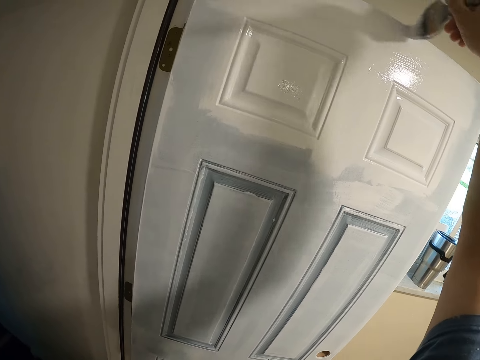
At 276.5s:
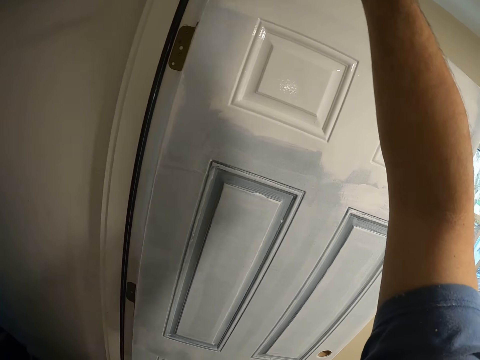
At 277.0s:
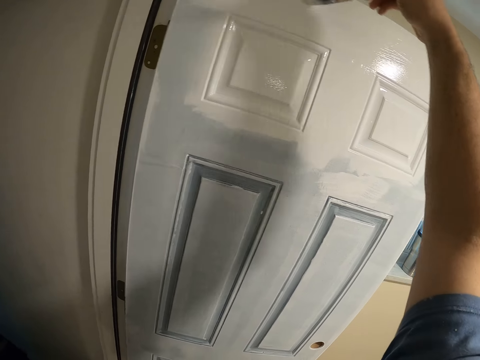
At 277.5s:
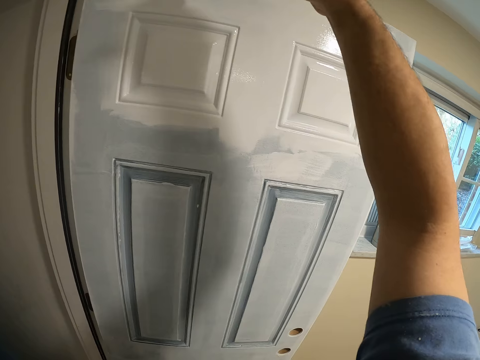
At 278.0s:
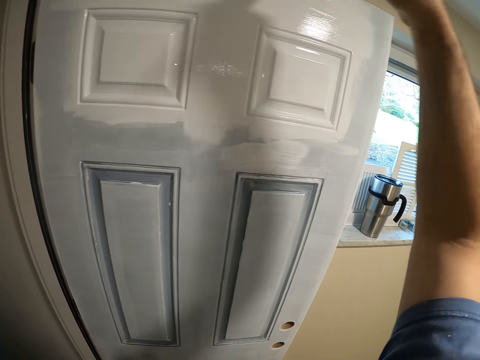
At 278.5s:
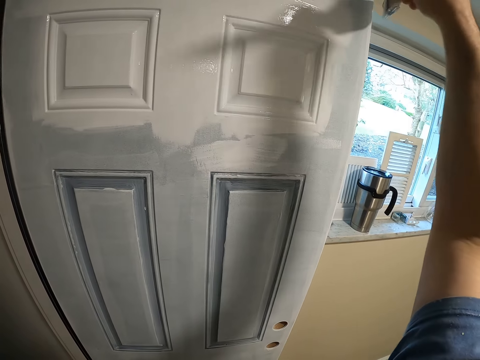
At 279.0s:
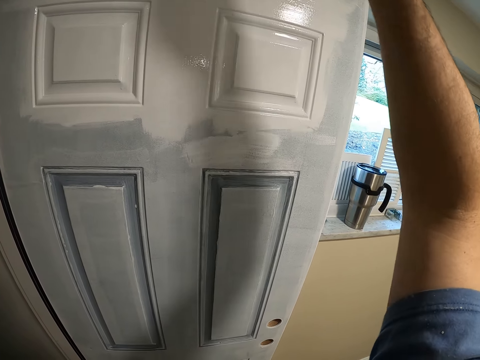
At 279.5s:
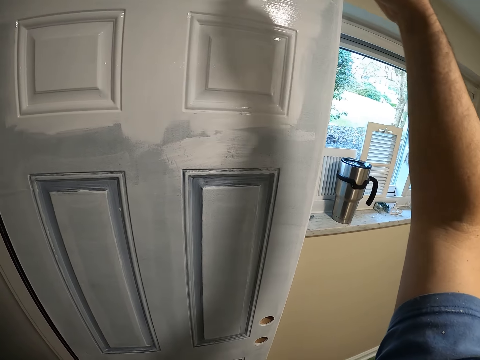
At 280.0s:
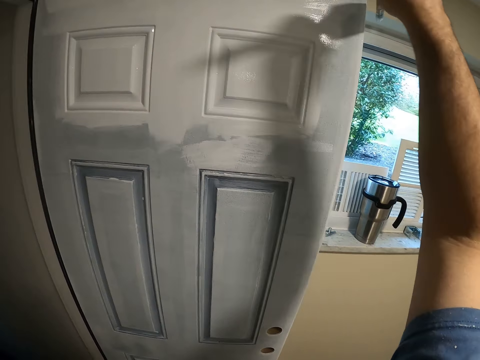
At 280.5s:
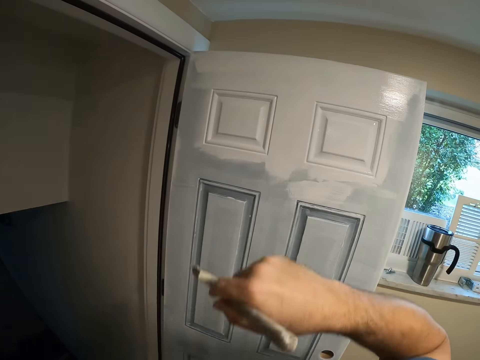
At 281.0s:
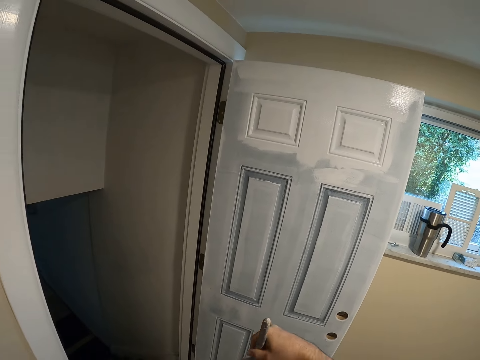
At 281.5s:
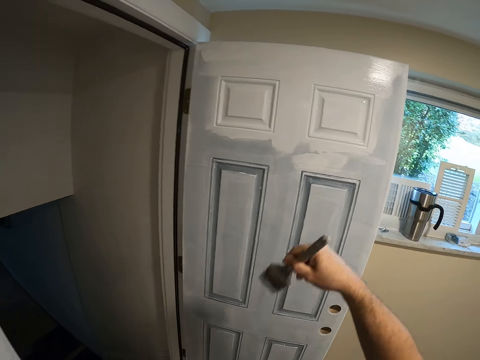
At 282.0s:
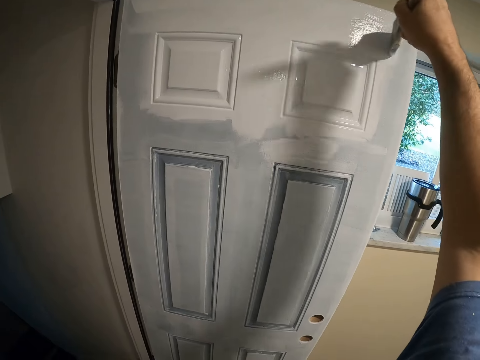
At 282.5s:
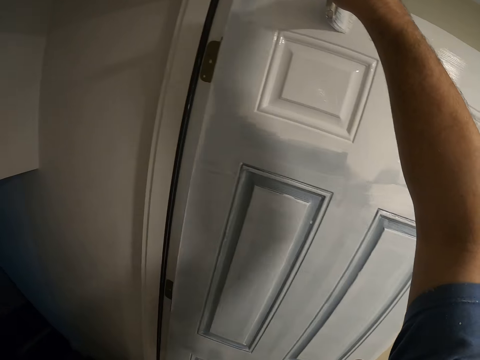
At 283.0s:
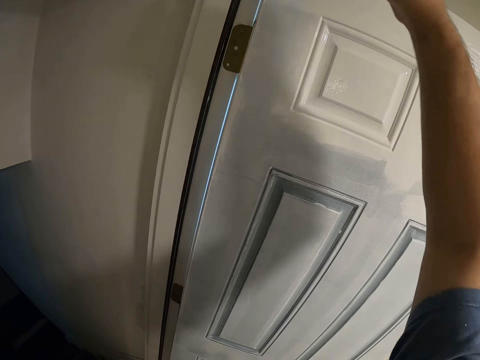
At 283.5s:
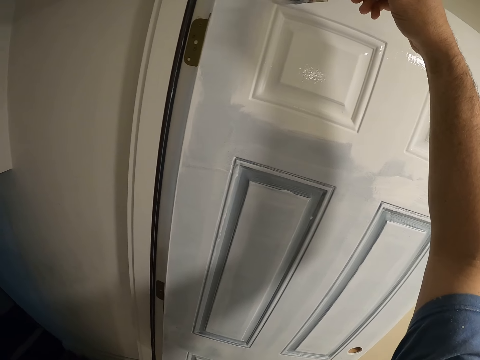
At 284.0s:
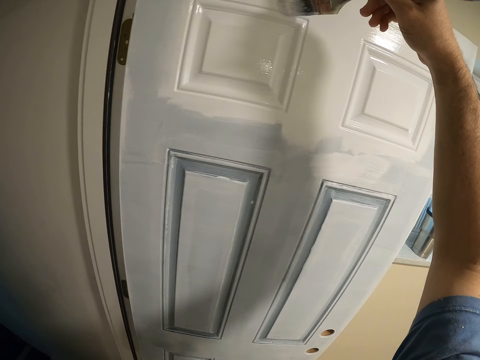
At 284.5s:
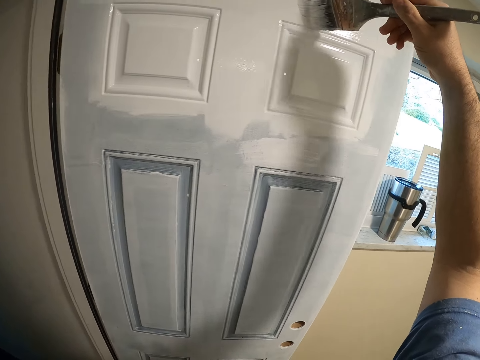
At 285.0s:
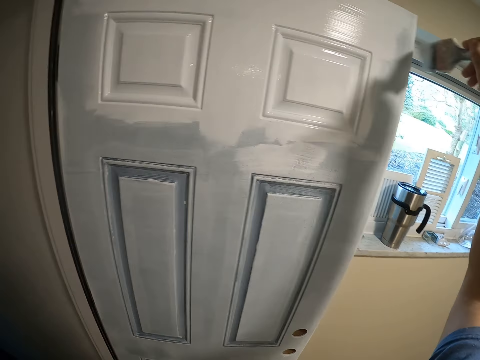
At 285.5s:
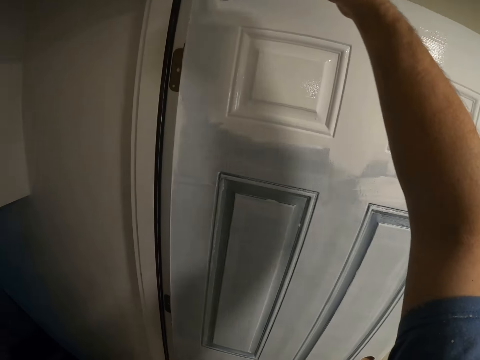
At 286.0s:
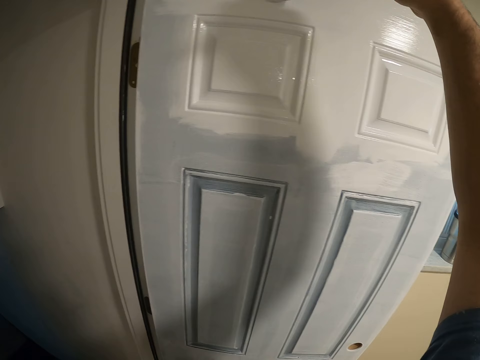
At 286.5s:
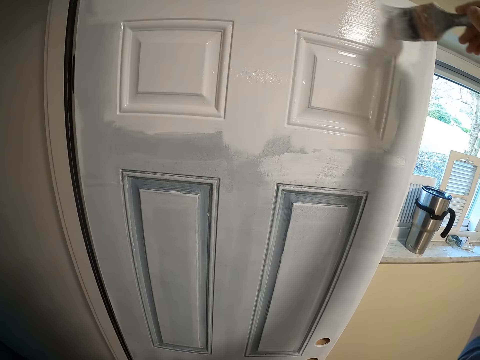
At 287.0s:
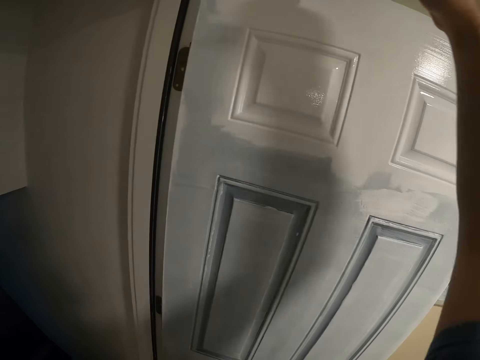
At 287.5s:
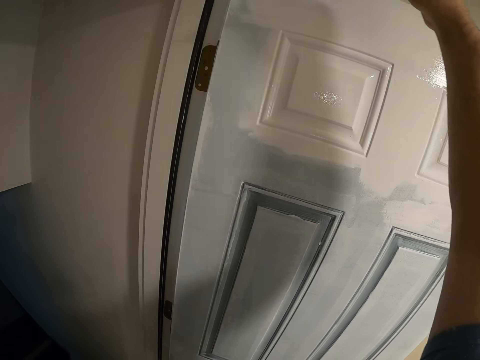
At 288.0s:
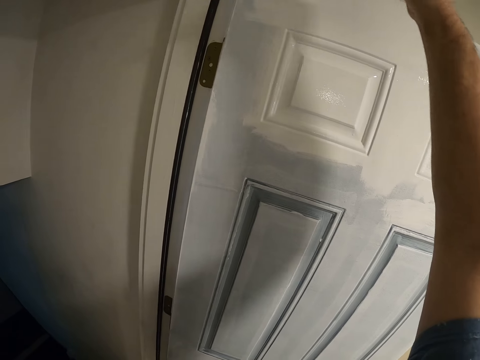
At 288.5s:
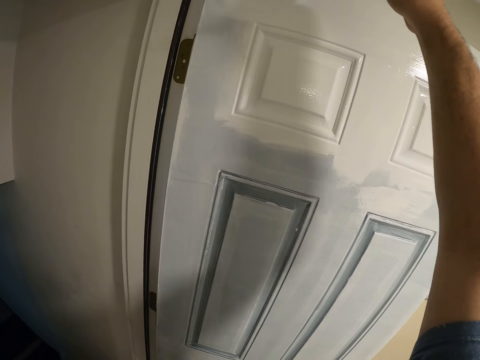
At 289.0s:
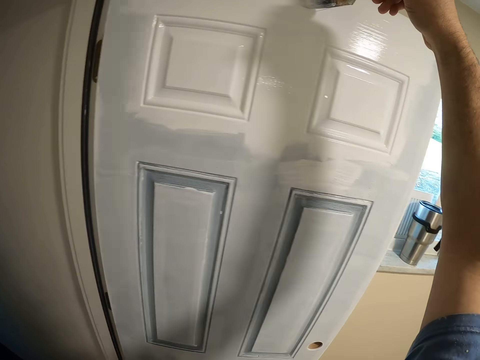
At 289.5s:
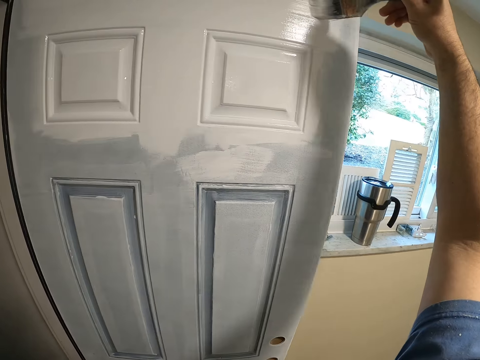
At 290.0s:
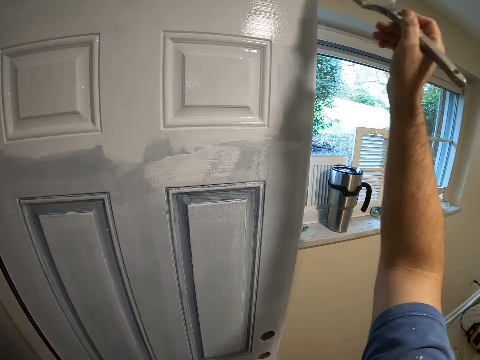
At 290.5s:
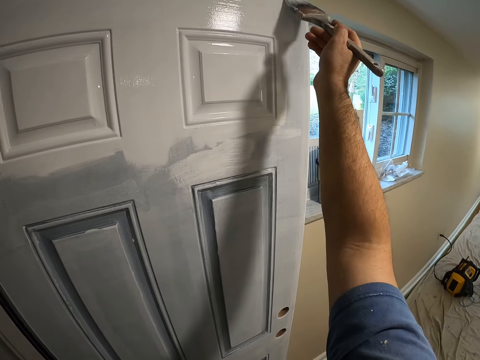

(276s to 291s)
The camera wearer adds paint to the painting brush inside a paint container. They paint the door in the room.

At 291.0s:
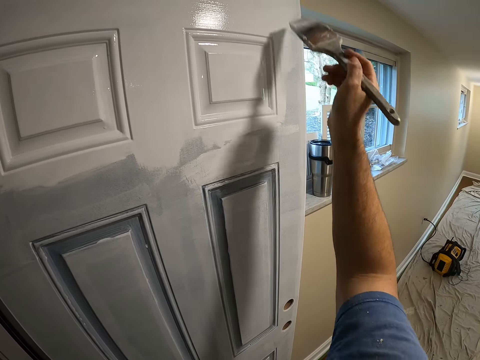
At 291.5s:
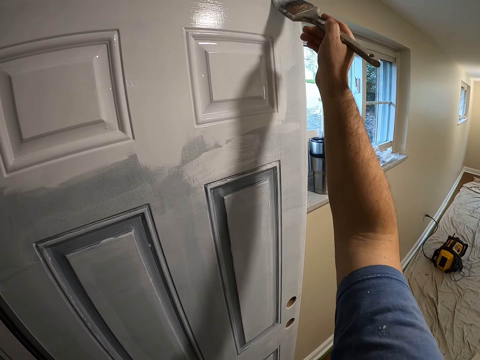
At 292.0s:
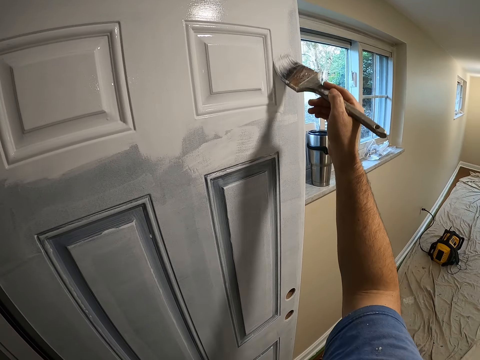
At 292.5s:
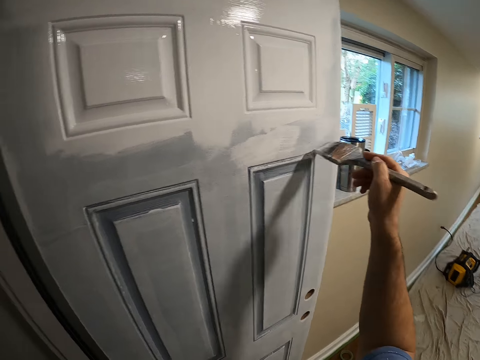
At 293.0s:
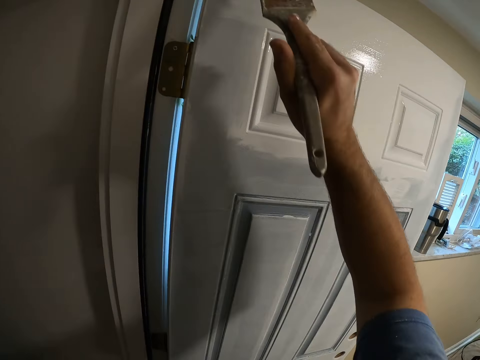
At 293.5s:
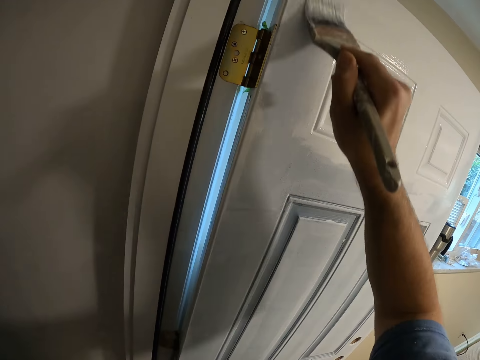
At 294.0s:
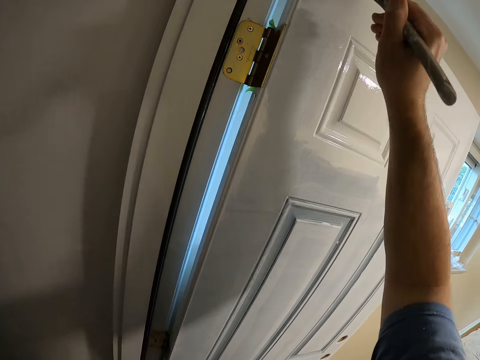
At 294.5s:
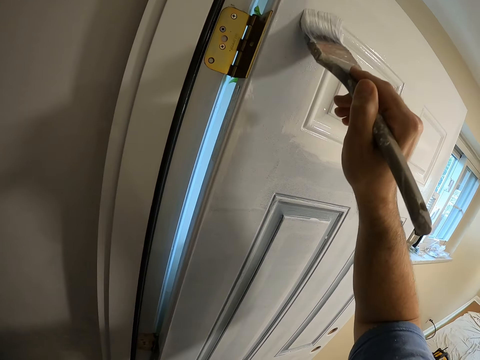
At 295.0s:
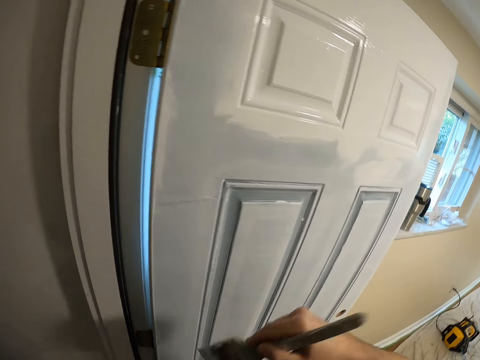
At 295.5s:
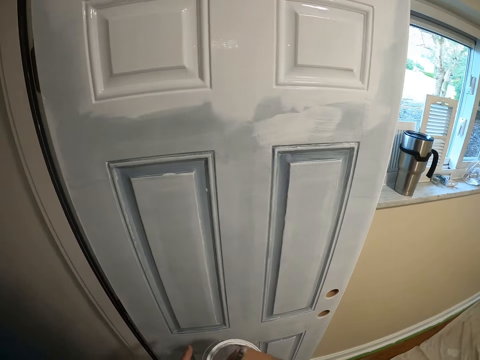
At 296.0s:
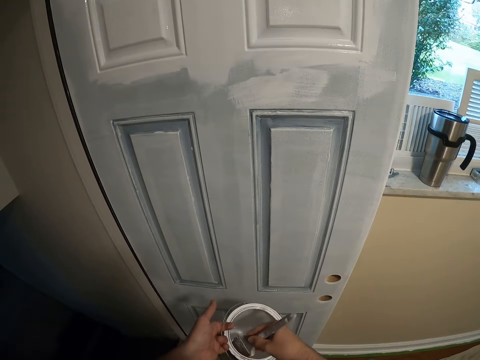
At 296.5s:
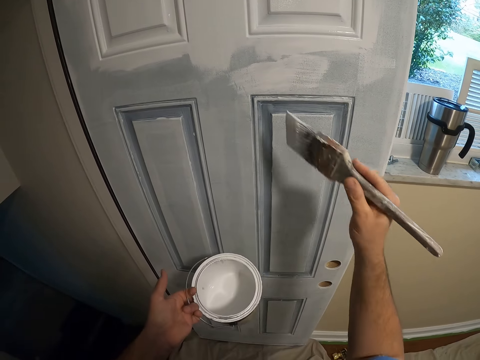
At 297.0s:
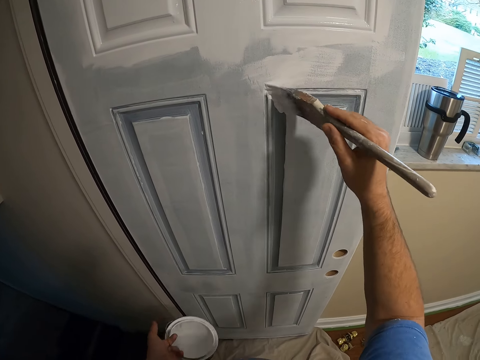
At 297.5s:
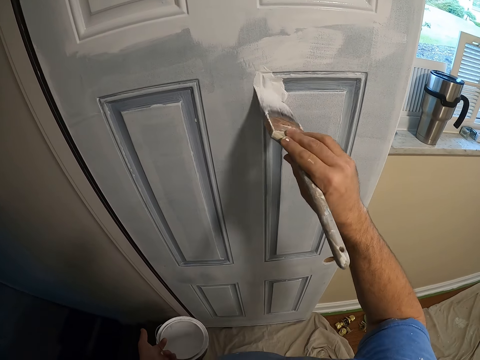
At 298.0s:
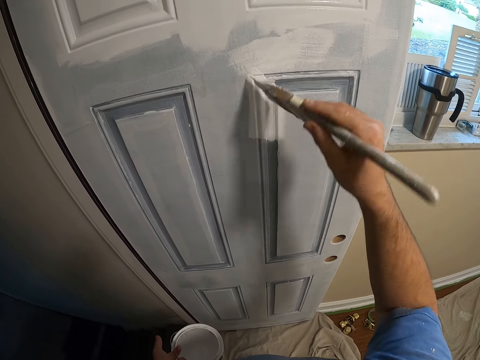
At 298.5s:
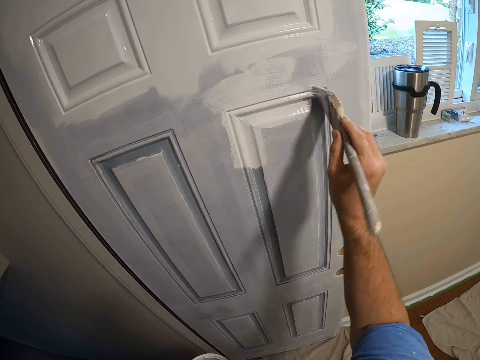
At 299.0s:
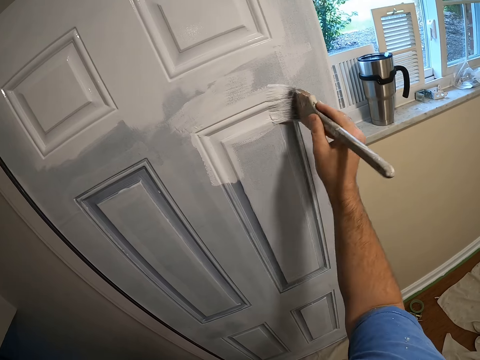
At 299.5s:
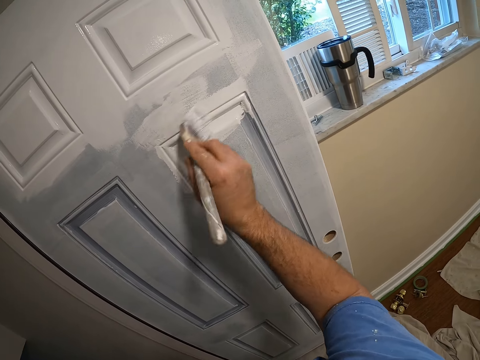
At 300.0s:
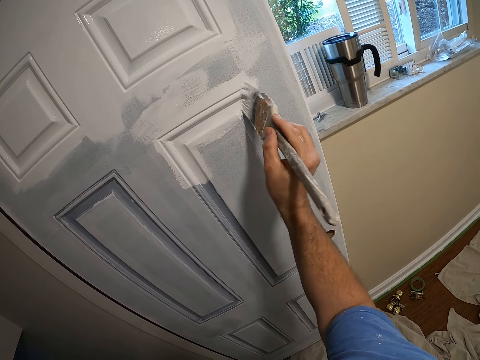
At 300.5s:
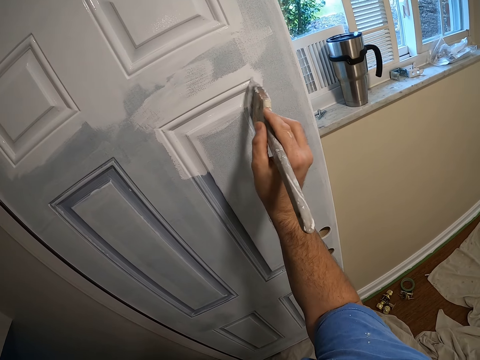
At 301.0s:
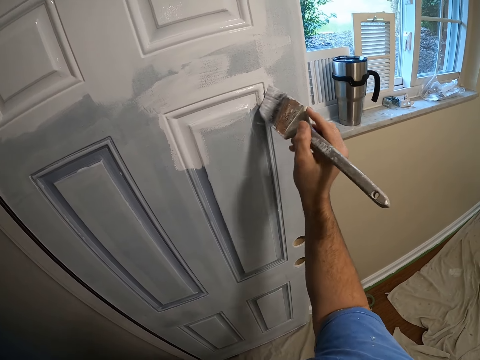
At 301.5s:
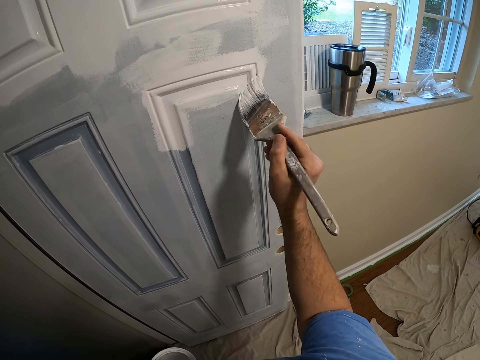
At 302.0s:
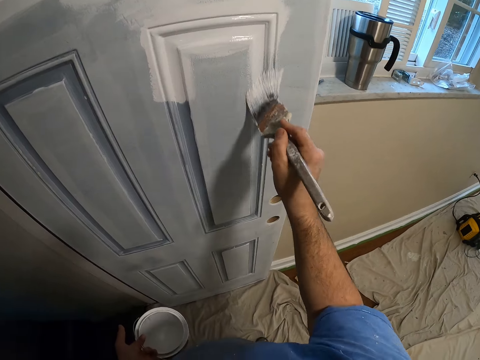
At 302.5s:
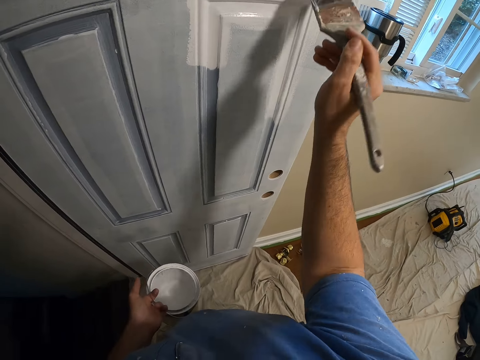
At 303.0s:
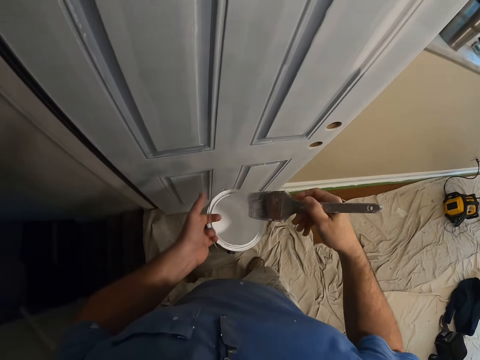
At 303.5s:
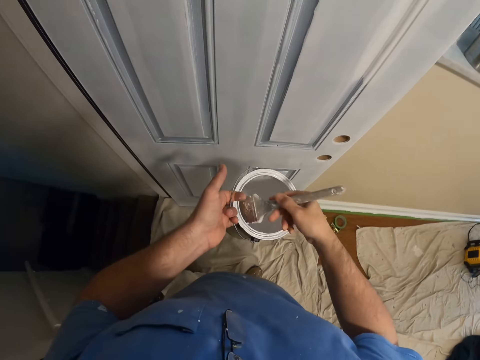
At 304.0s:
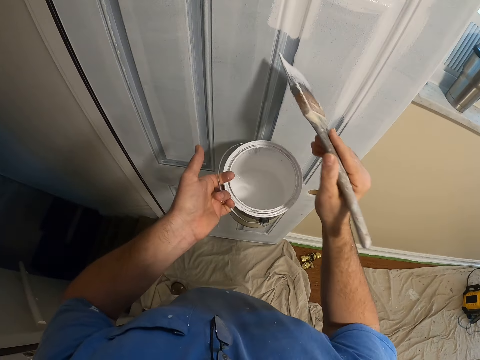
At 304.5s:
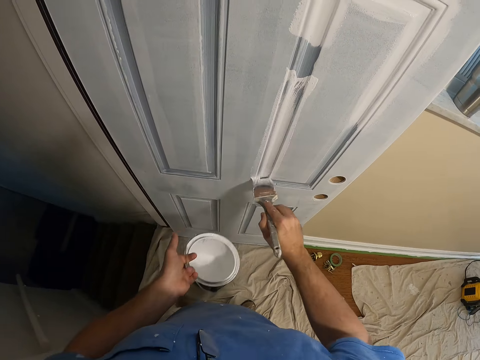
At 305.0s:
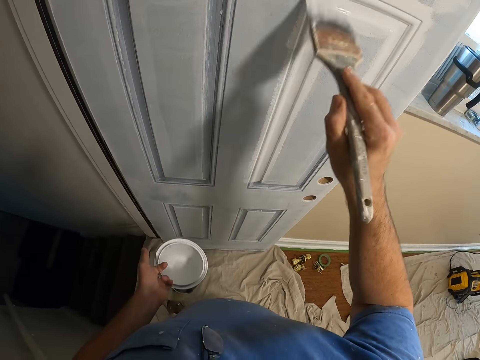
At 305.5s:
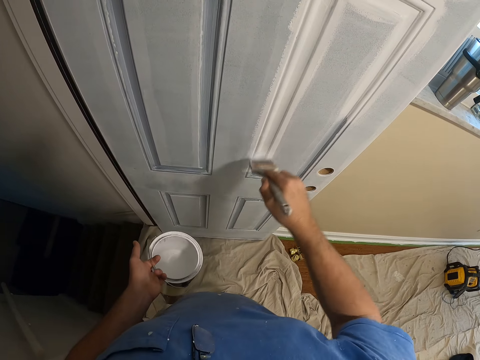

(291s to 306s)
The camera wearer dips the paint brush in the paint can. They paint the door with the paint brush. They dip the paint brush in the paint can. They paint the door with the paint brush.
